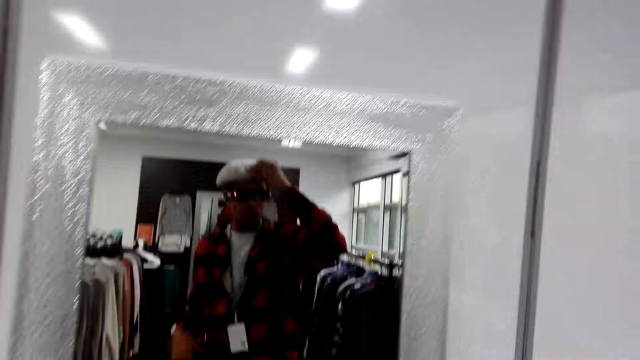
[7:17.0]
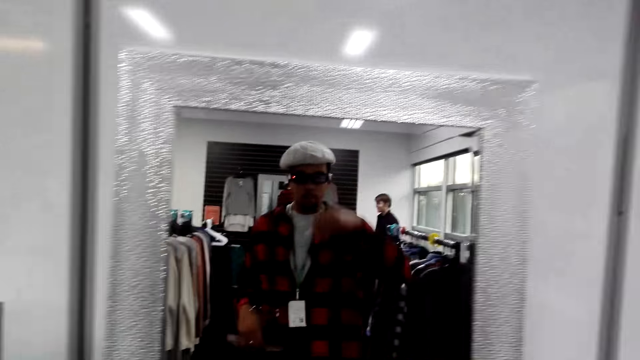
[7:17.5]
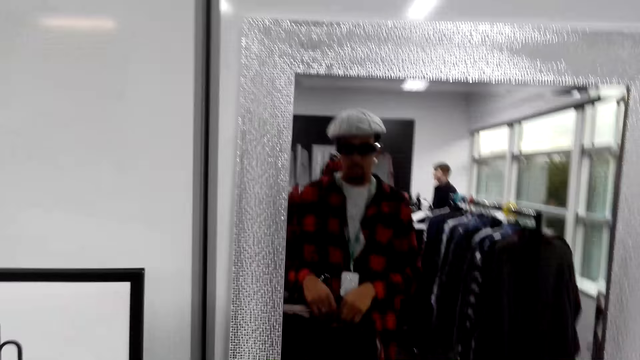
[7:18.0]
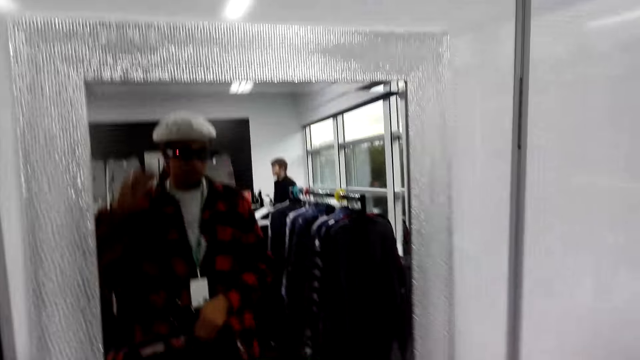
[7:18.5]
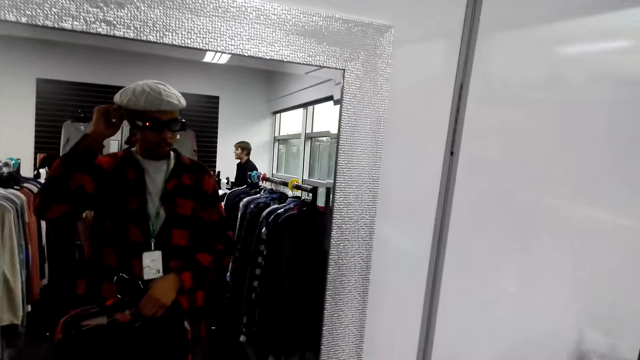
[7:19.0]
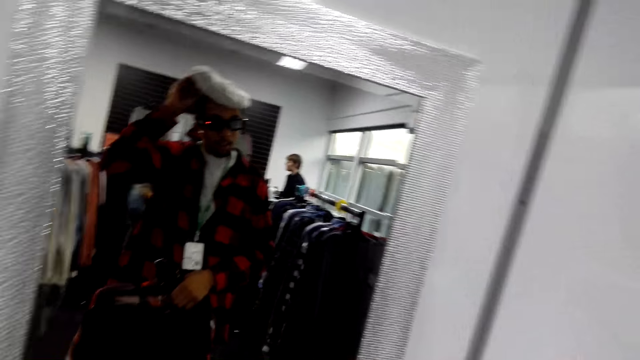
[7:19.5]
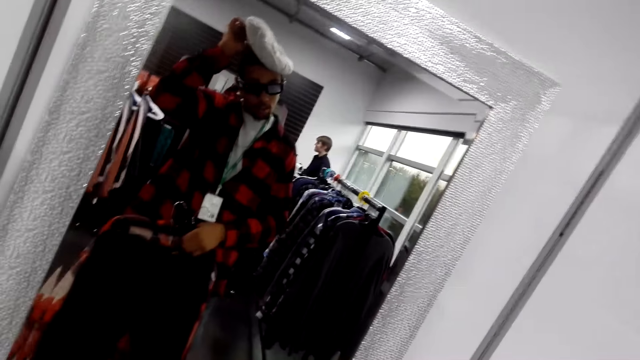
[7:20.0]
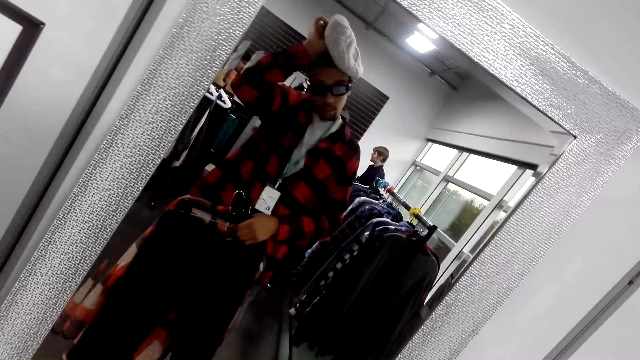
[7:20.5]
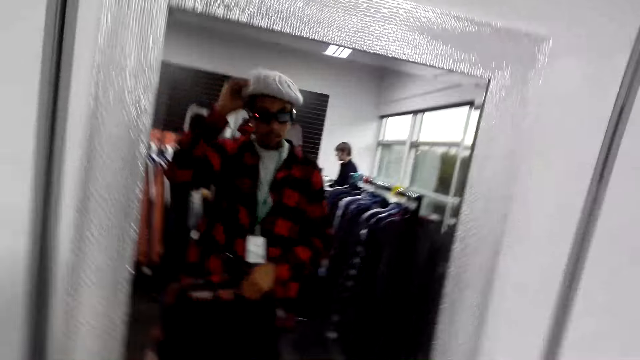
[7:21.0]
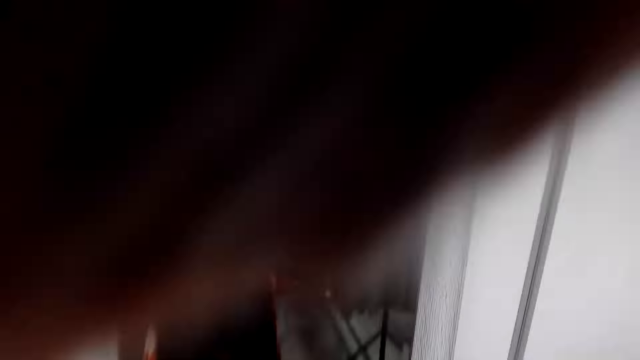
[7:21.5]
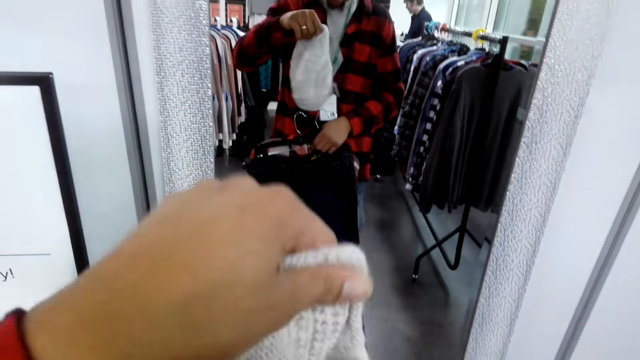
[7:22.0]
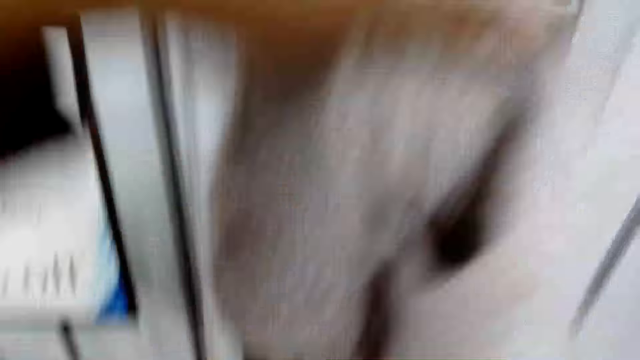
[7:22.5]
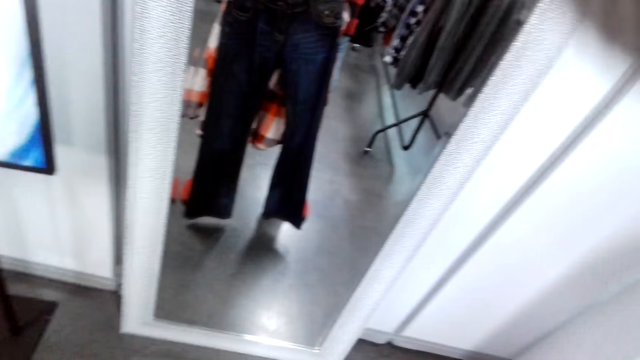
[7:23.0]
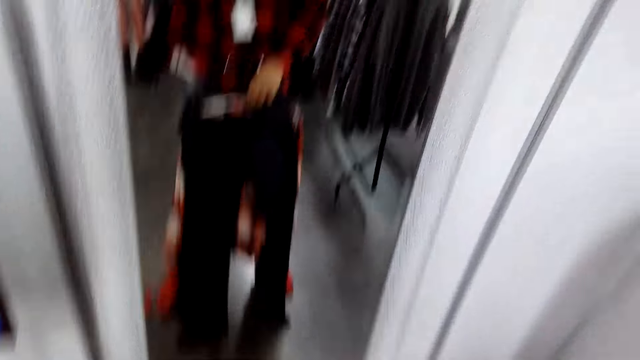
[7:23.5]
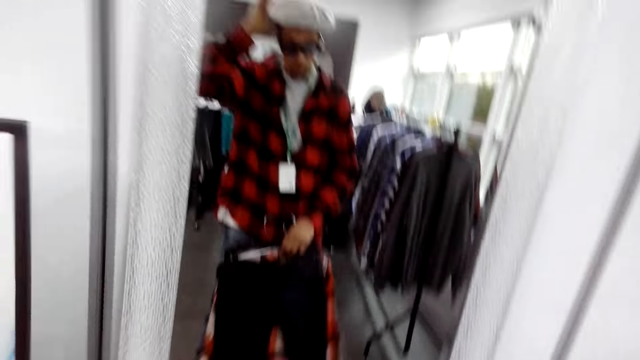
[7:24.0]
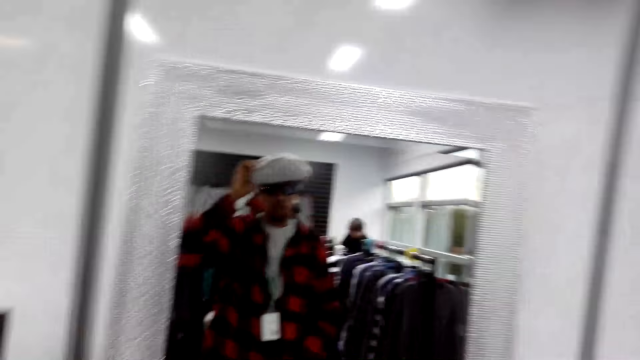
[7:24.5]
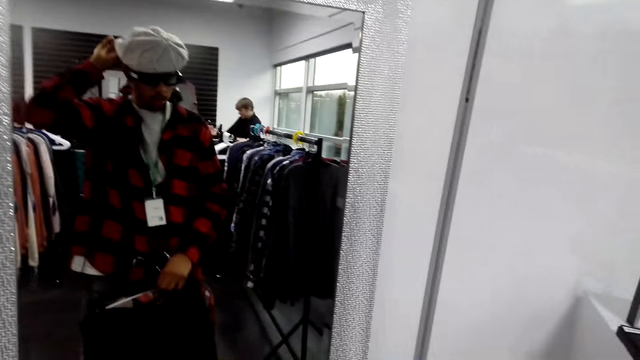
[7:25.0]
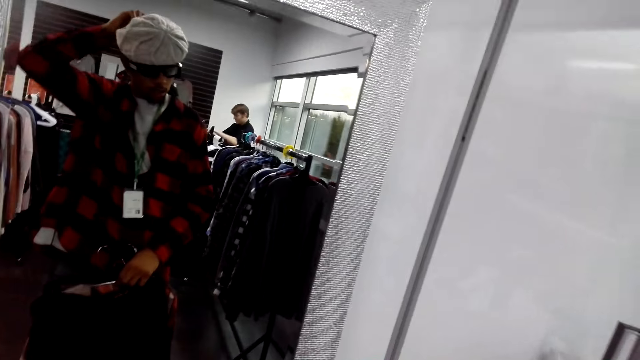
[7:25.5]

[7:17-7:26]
The camera wearer wears the marvin on his head. He stares at the mirror.

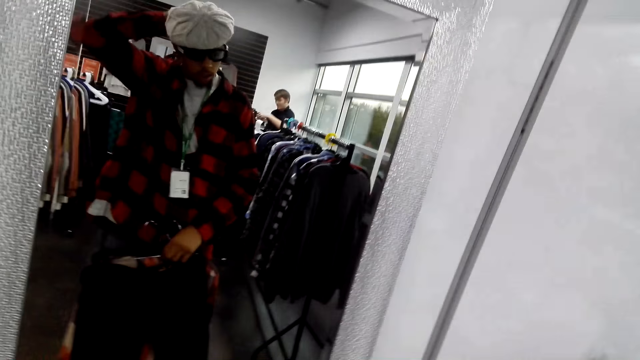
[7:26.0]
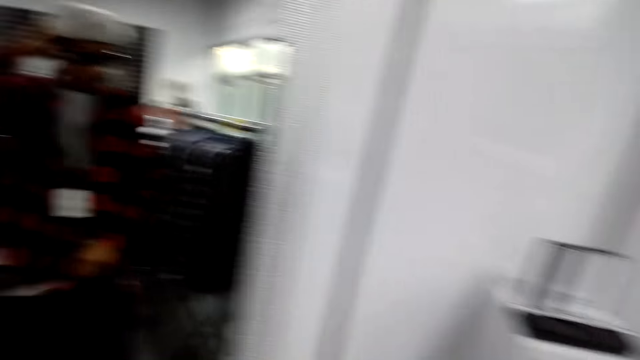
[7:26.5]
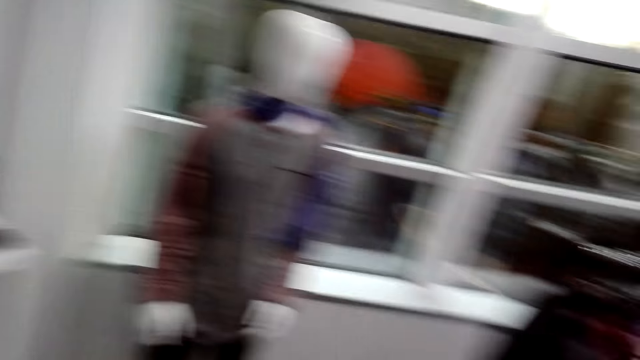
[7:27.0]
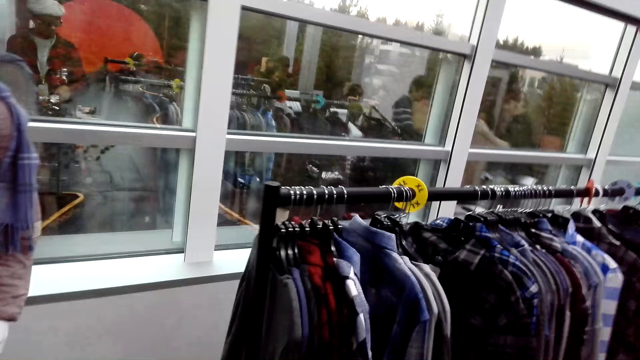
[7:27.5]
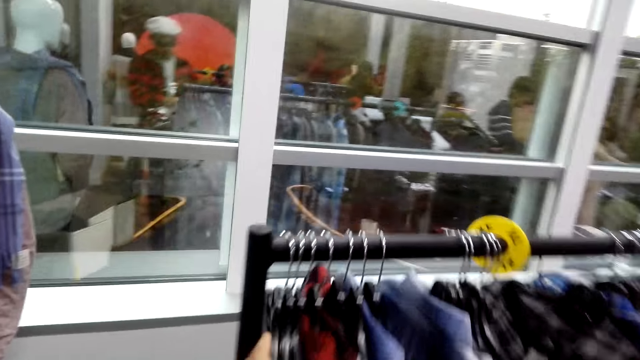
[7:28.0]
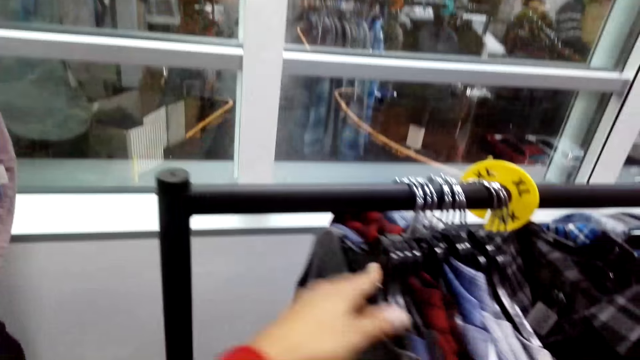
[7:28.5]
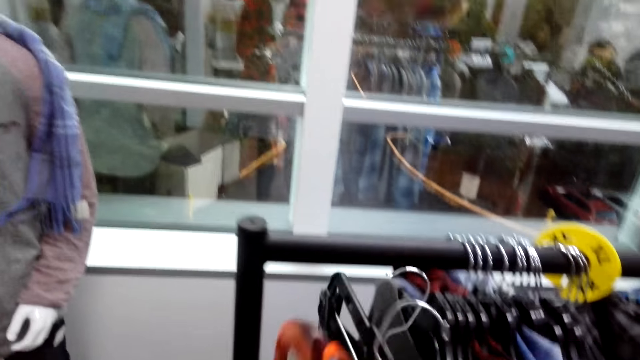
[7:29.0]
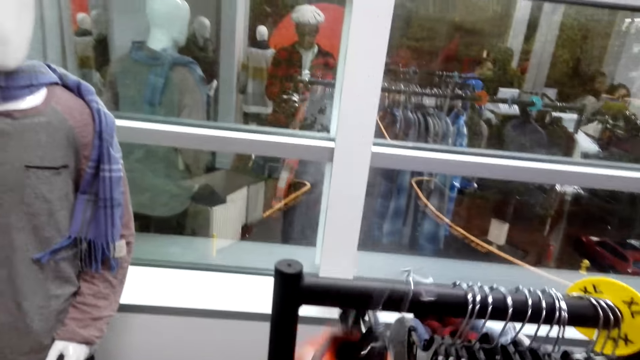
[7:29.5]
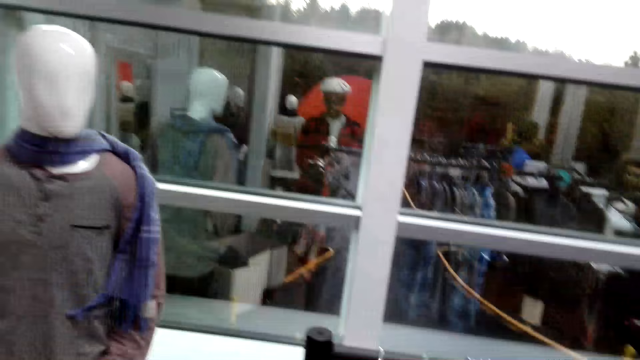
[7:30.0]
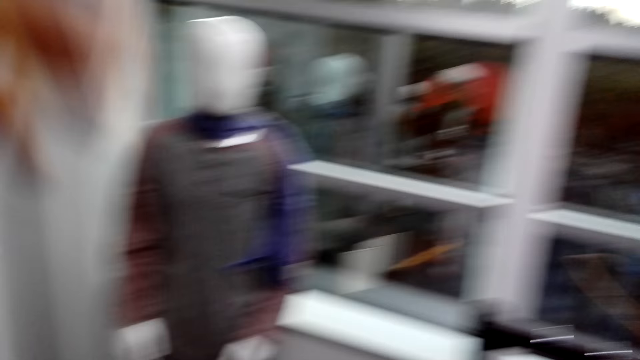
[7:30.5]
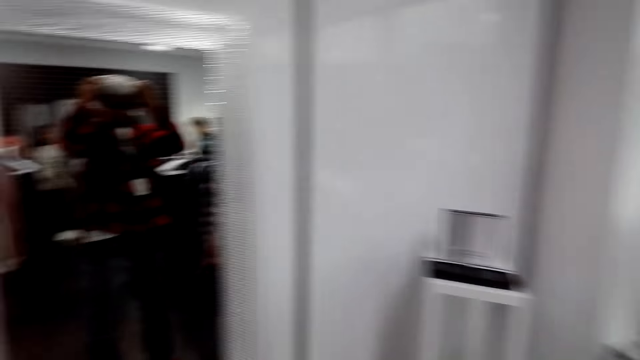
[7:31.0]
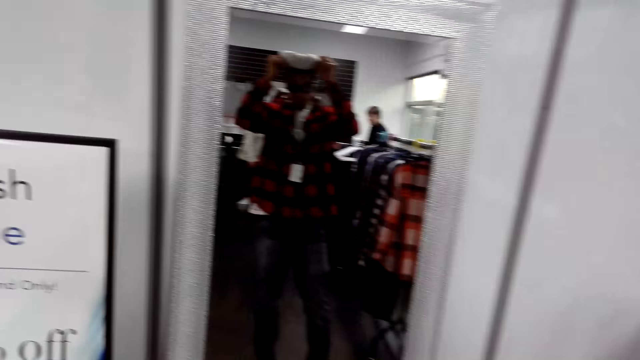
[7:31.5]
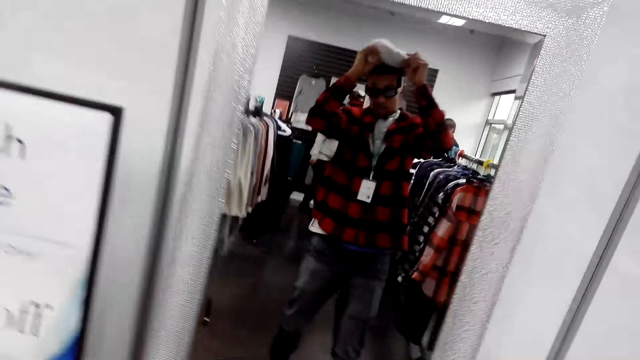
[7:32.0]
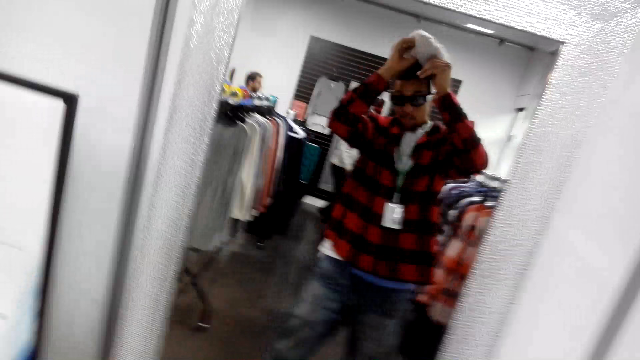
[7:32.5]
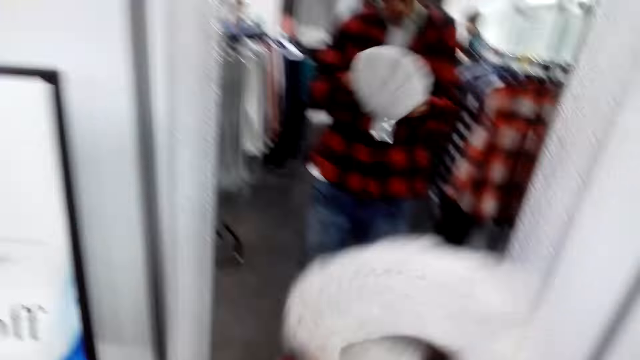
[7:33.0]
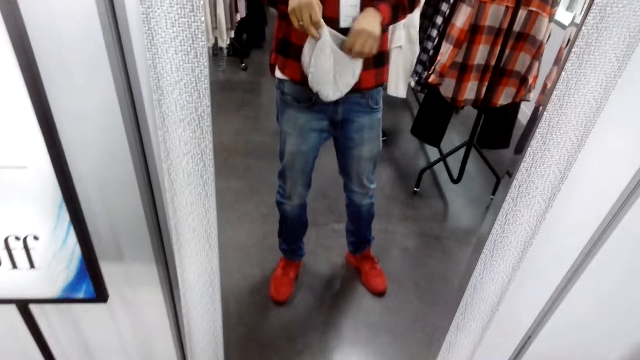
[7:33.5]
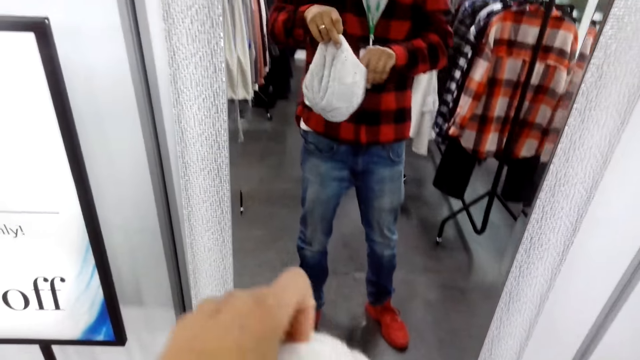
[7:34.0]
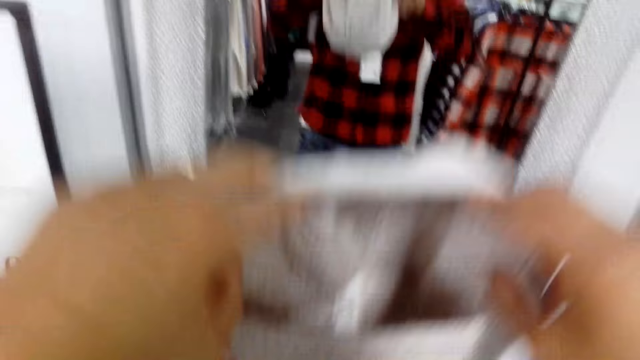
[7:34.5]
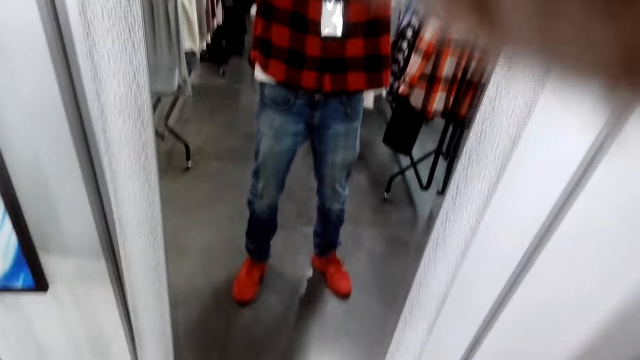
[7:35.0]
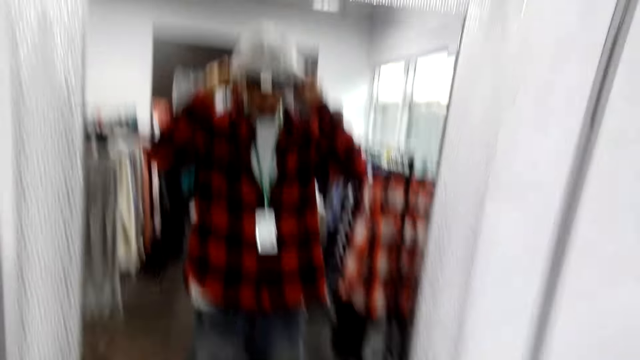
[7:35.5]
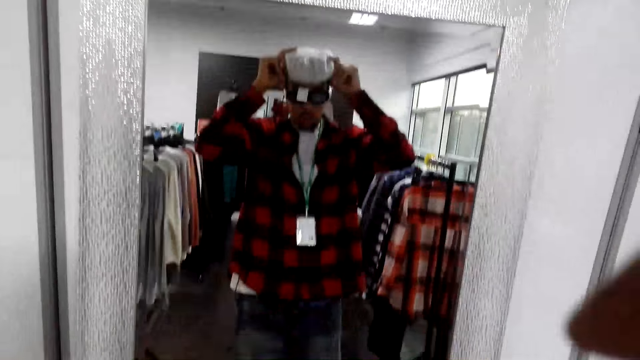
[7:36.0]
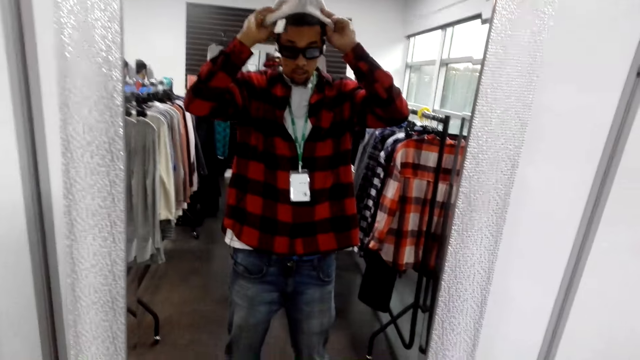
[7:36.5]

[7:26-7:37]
The camera wearer stares around the shop. He hangs the shirt on the stand and moves the hangers. He stares at the mirror. He removes the marvin from the head. He wears the marvin on his head. He stares at the mirror.
